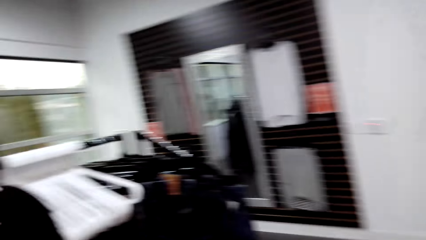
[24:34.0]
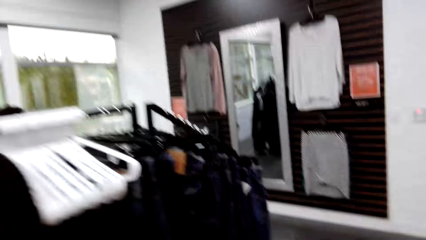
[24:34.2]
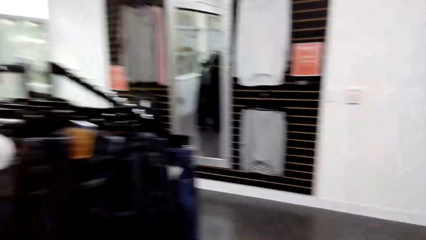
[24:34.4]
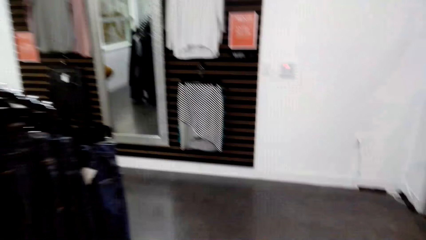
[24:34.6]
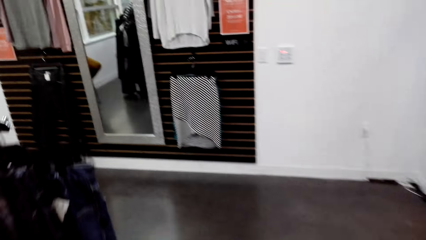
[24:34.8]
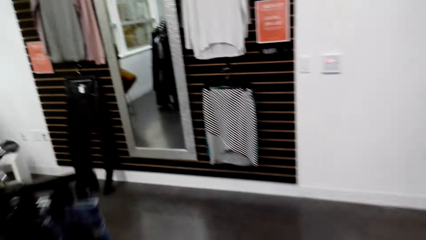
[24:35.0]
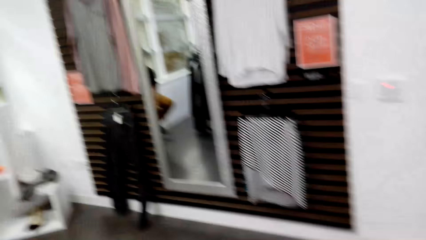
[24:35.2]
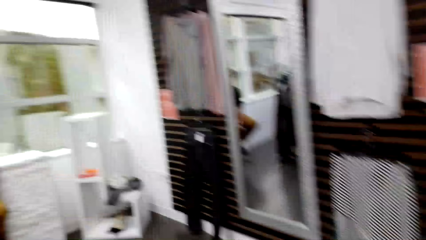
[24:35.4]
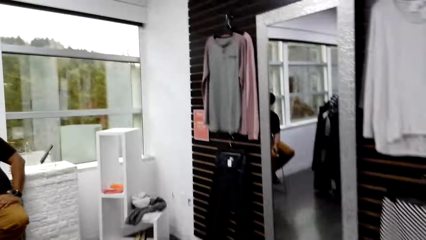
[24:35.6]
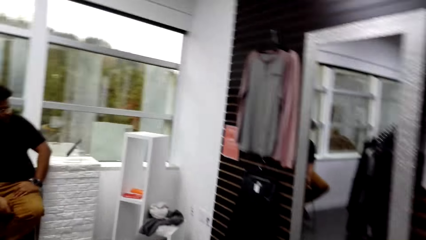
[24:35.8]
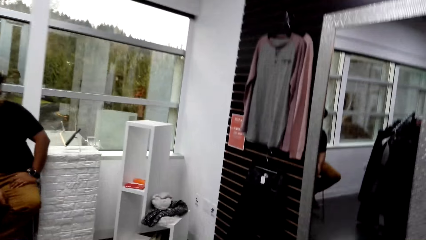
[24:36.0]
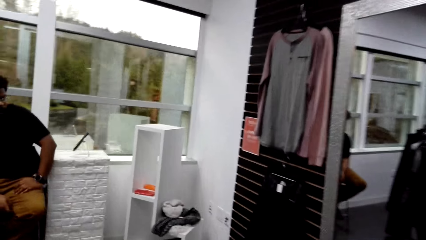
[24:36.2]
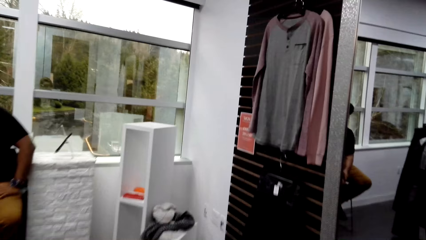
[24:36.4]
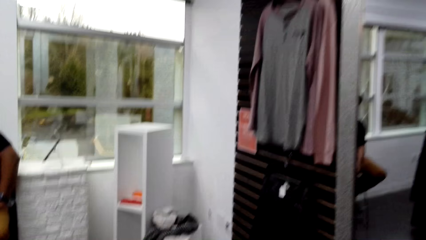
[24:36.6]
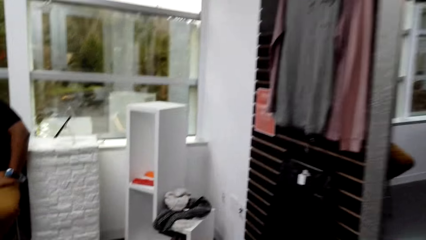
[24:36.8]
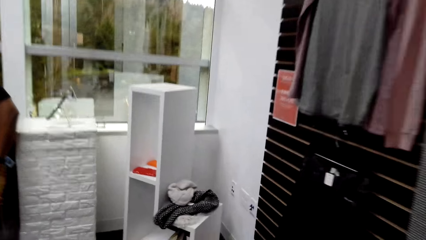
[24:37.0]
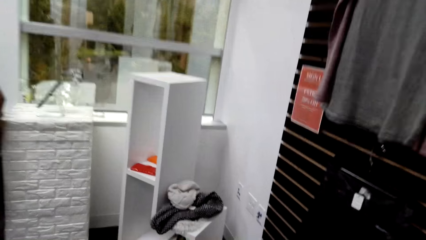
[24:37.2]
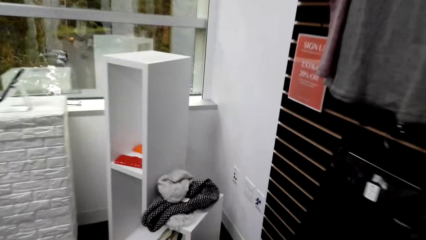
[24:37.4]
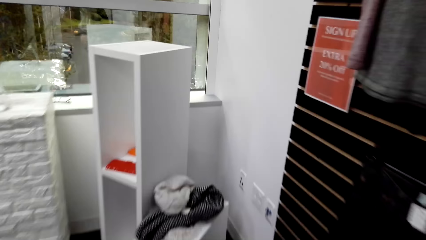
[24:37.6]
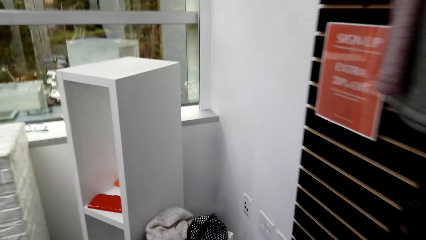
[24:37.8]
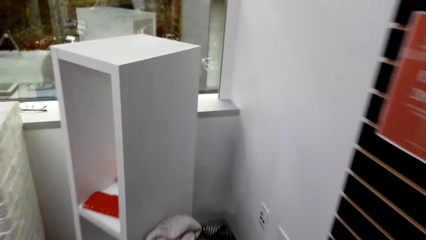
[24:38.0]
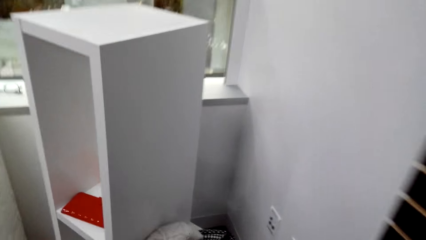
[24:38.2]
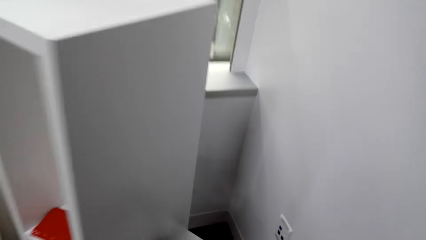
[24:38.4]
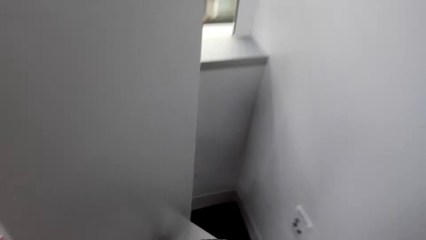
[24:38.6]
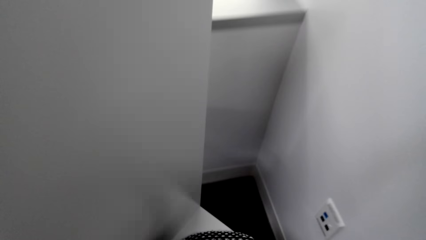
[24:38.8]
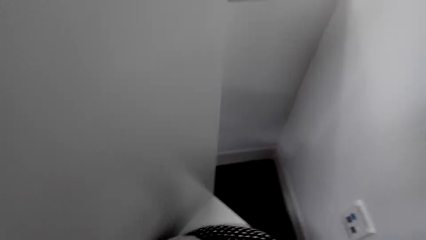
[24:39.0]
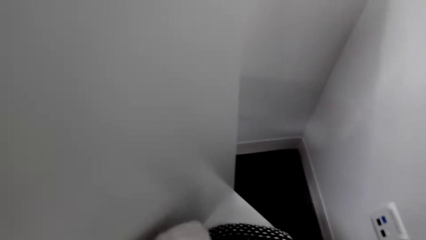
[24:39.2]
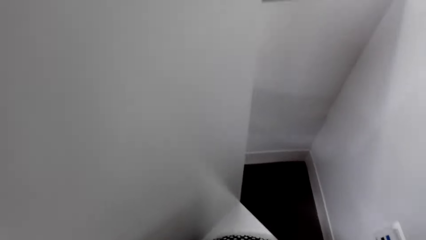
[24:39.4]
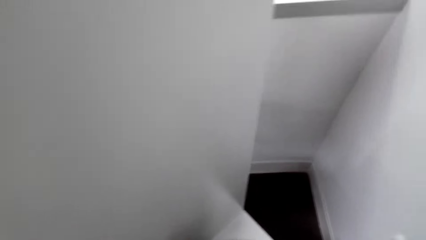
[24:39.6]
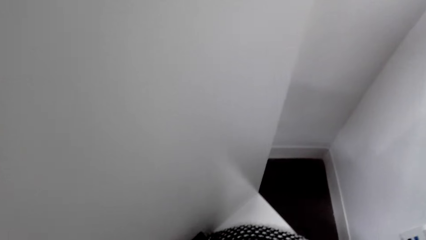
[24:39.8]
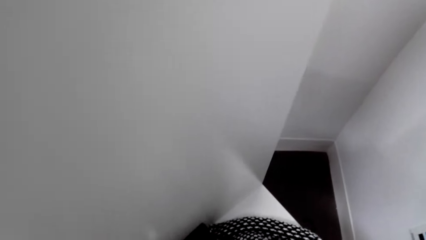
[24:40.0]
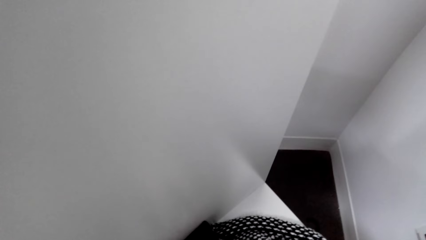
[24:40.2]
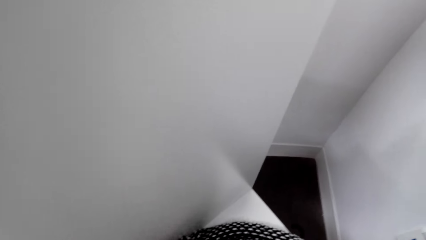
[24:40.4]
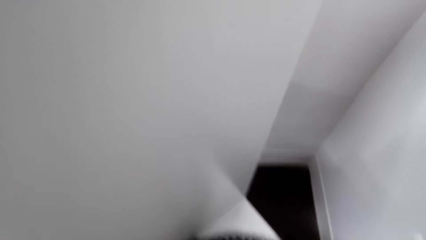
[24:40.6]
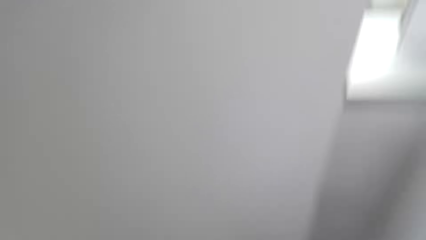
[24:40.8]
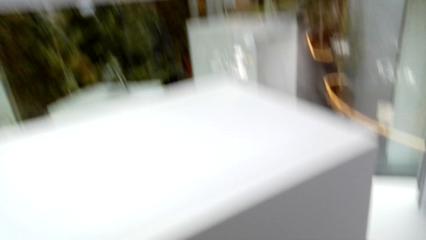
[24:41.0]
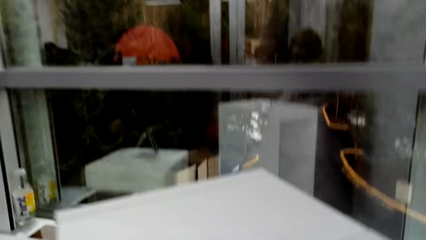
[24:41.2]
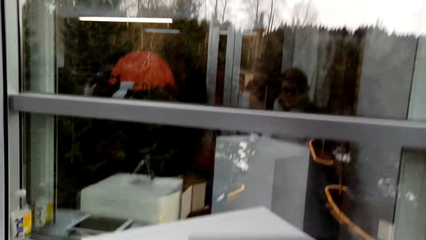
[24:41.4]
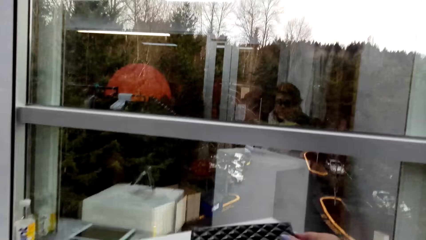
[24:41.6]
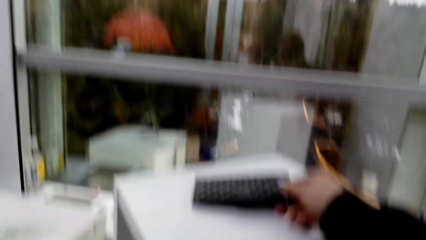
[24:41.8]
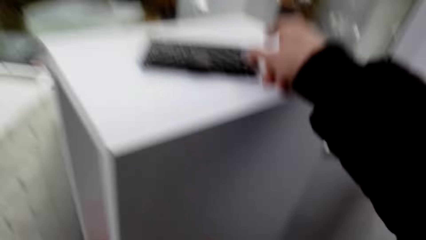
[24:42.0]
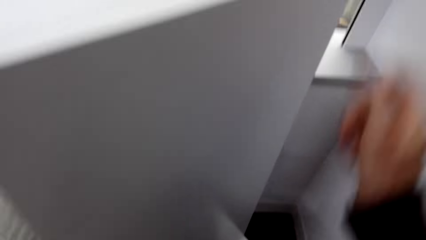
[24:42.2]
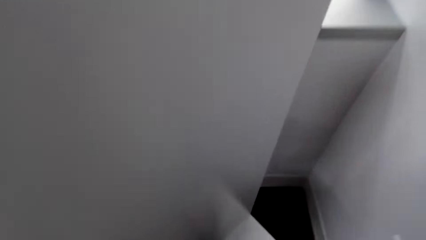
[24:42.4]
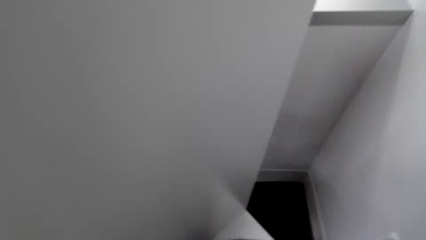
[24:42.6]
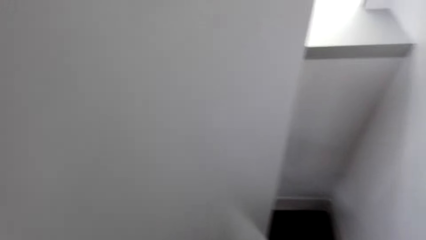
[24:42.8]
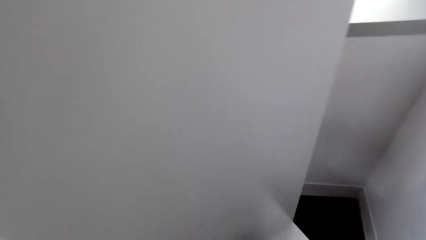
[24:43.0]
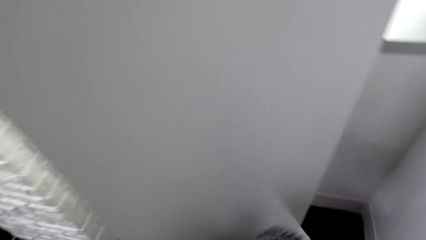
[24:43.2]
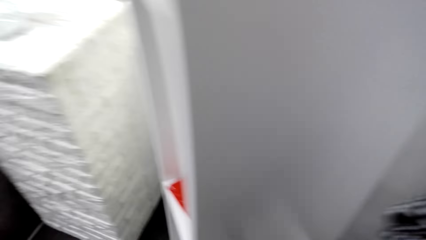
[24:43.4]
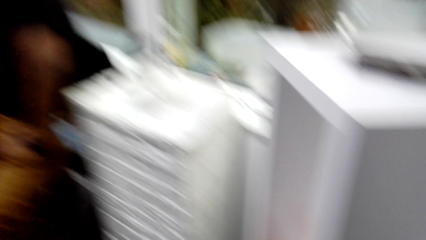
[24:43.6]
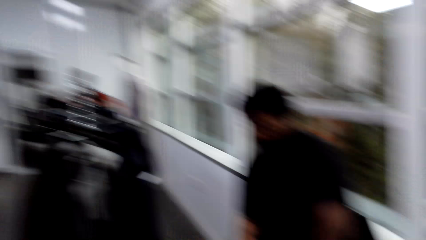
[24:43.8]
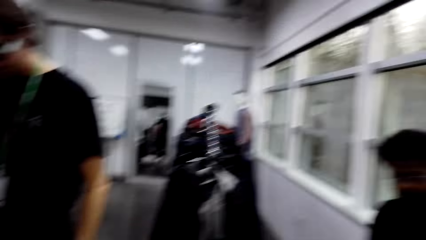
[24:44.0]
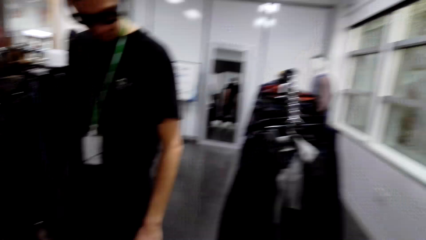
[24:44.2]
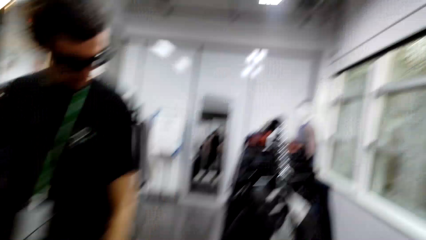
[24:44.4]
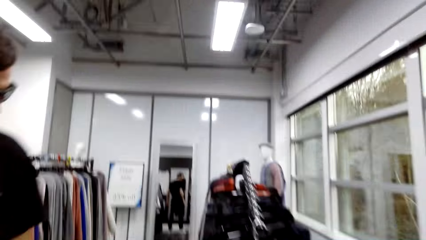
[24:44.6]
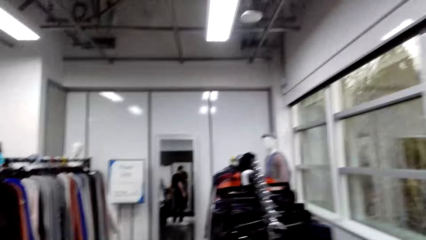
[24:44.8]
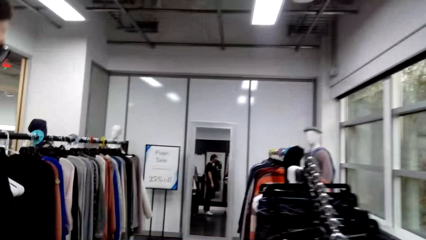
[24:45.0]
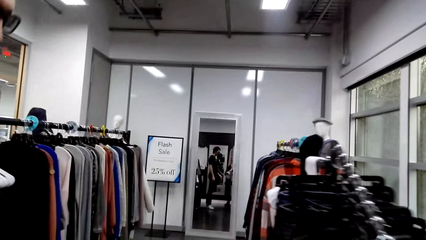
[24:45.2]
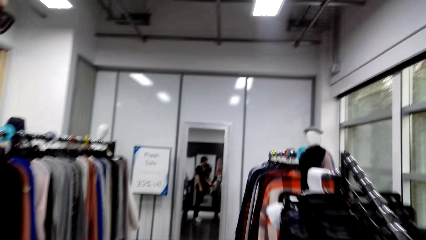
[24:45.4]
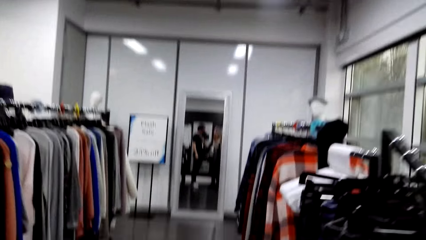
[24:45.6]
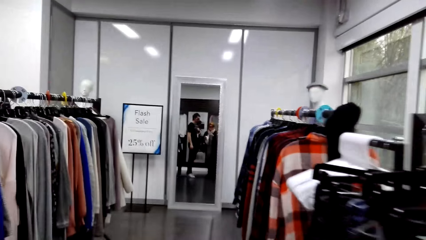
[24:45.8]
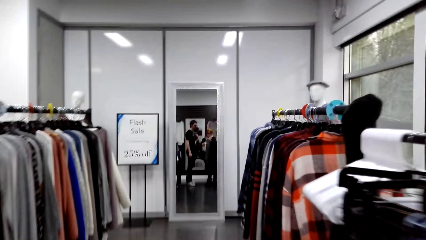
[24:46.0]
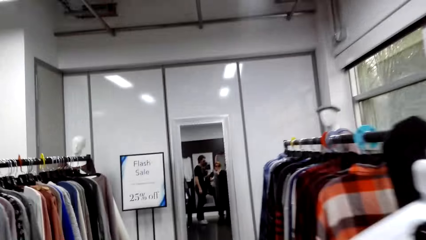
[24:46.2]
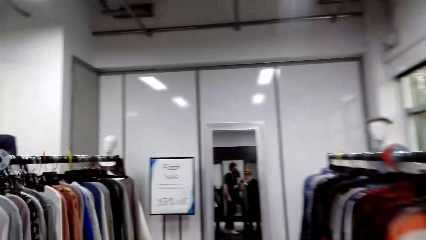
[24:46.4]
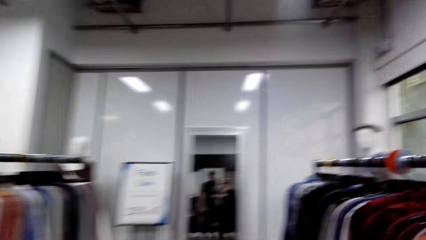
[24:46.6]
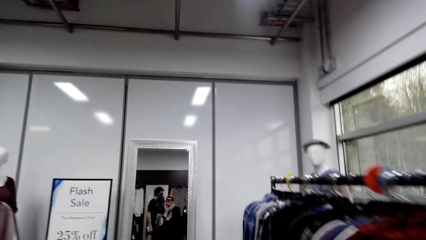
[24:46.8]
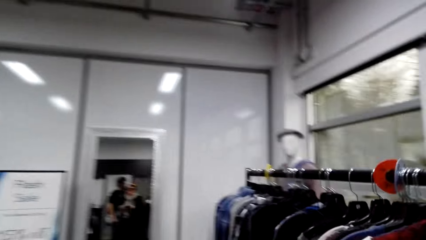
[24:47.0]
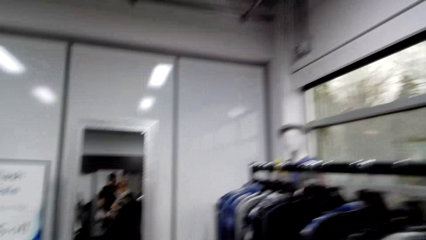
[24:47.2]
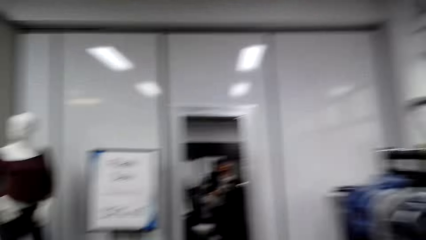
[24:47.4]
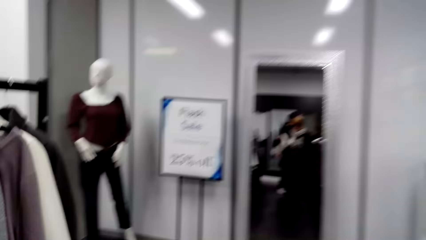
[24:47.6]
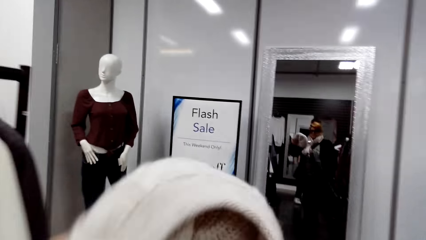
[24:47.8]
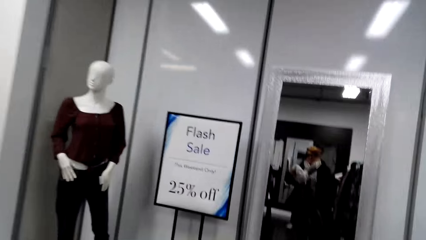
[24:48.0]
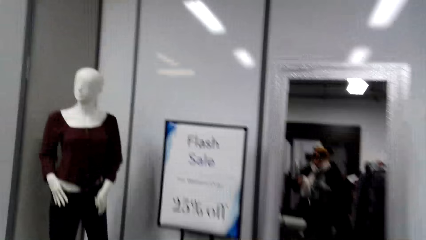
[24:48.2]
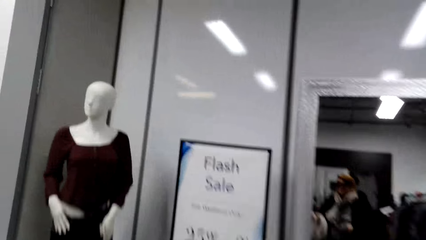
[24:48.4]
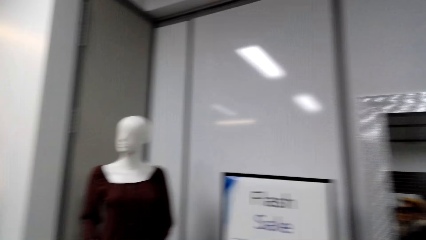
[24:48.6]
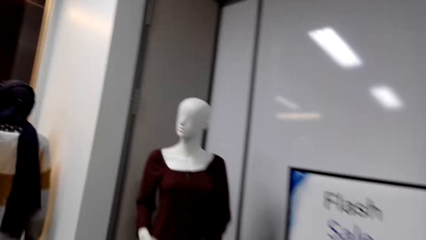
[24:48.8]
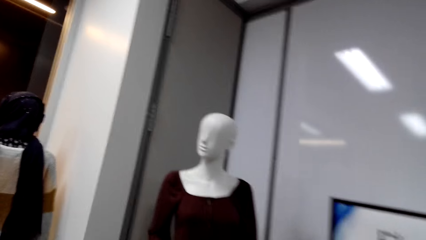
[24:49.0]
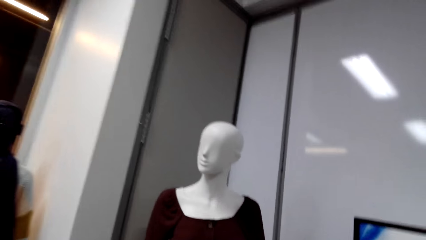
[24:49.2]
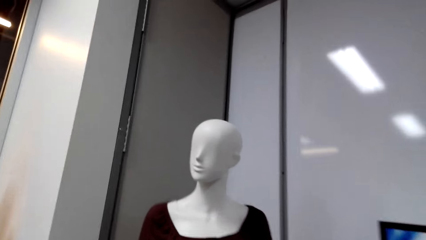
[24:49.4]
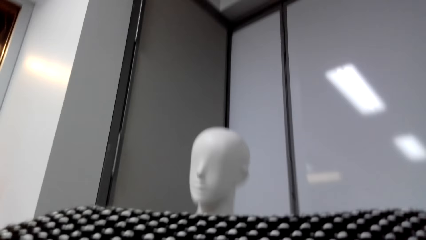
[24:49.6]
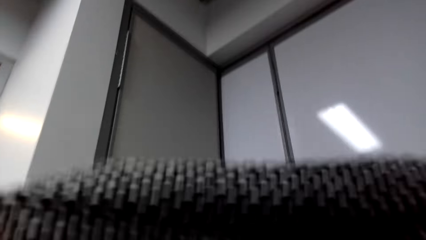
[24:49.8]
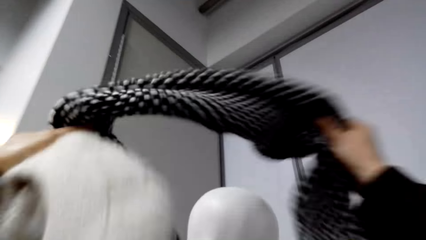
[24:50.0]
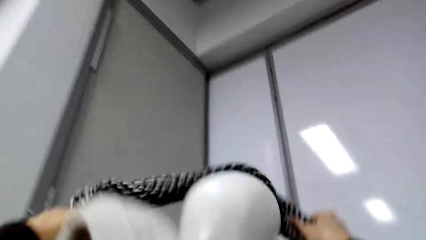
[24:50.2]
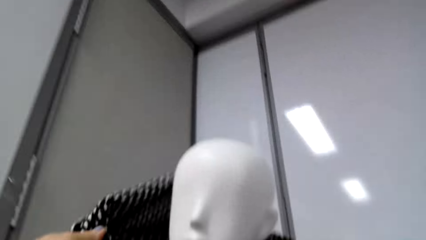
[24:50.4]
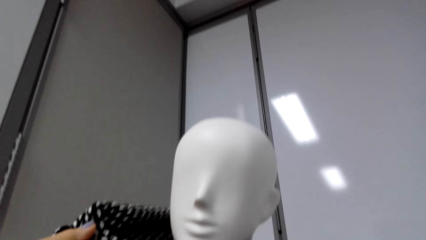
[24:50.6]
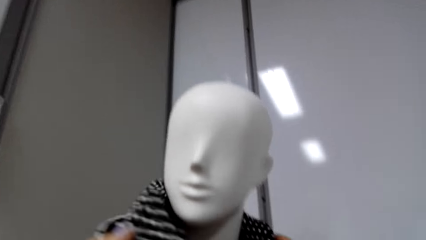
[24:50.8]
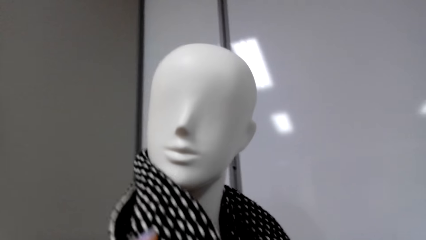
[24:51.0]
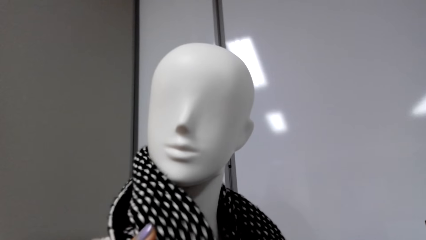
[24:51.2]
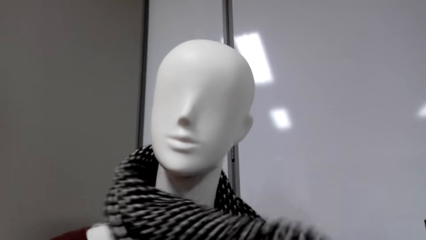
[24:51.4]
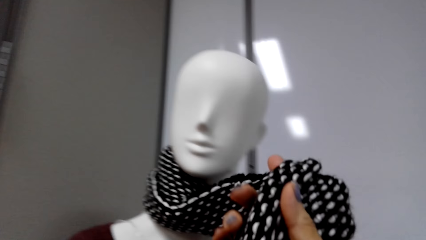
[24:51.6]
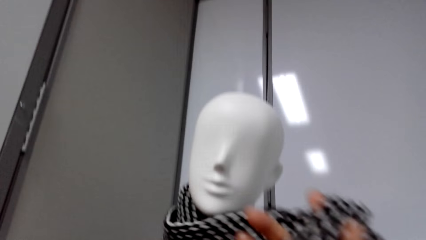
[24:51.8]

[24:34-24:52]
The camera wearer does something. They walk around the store. They converse with a man and walk around the store. They place a scarf on a mannequin.
